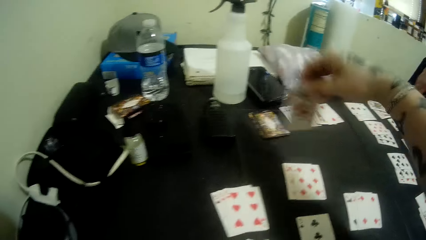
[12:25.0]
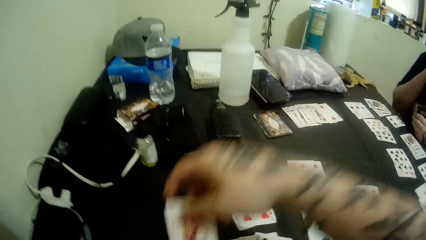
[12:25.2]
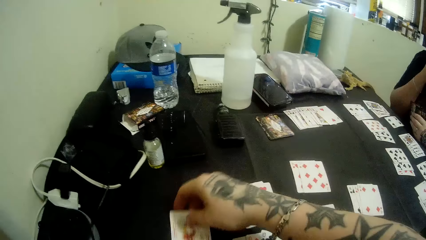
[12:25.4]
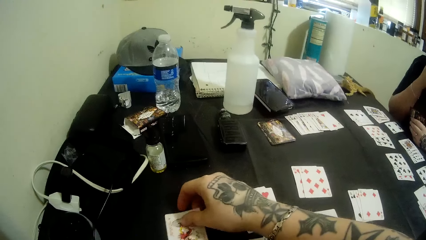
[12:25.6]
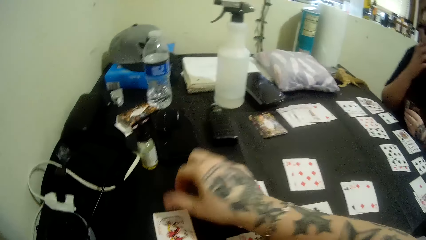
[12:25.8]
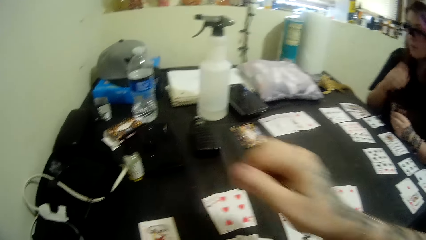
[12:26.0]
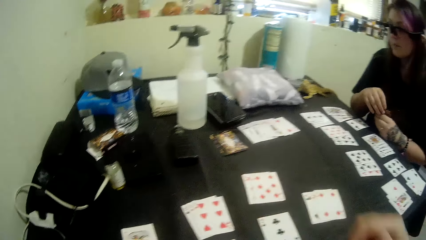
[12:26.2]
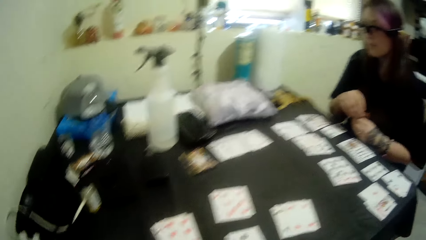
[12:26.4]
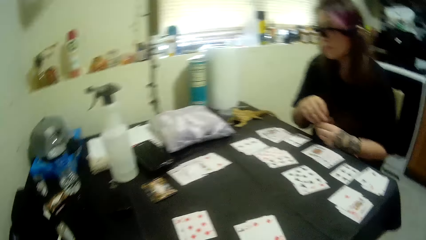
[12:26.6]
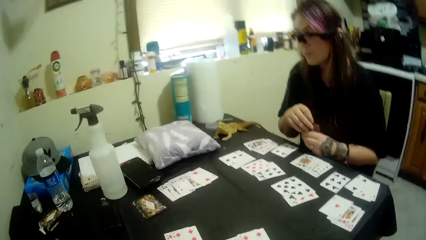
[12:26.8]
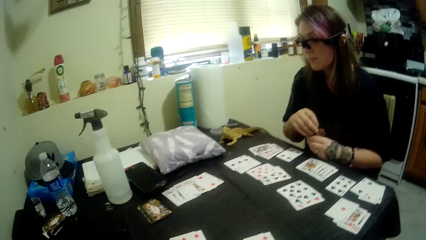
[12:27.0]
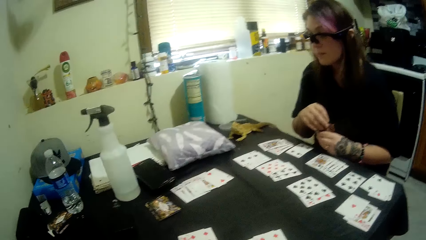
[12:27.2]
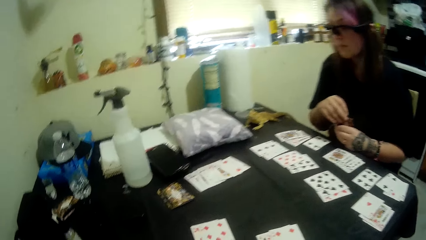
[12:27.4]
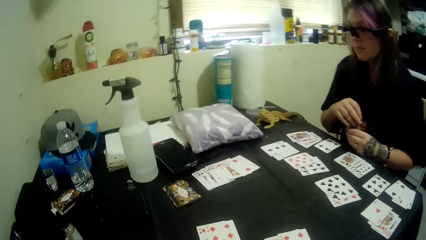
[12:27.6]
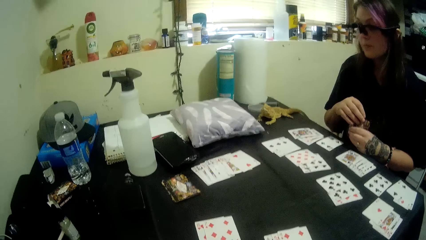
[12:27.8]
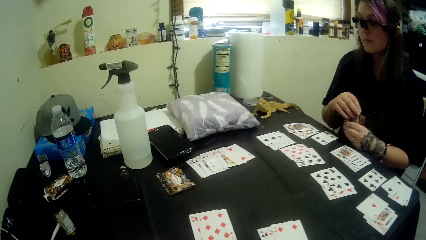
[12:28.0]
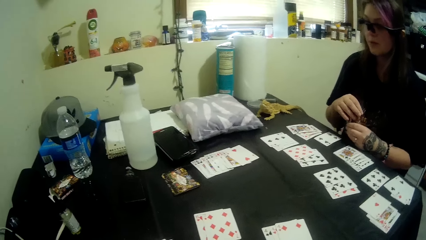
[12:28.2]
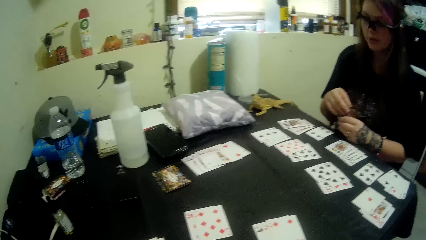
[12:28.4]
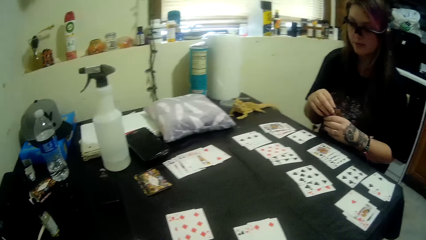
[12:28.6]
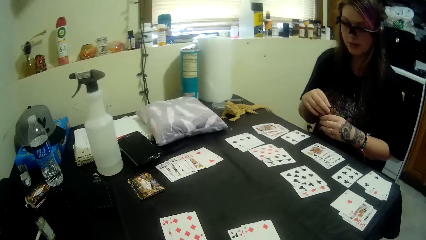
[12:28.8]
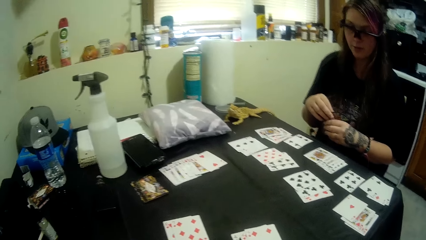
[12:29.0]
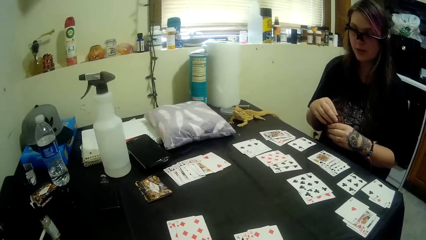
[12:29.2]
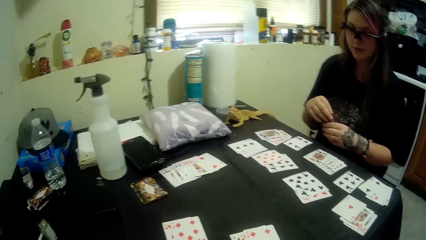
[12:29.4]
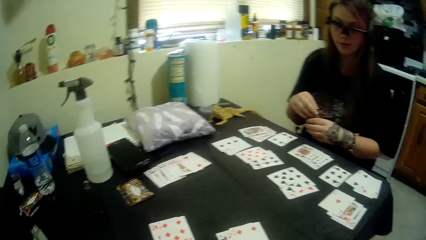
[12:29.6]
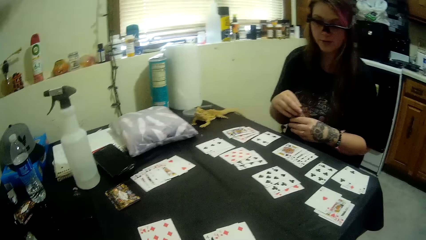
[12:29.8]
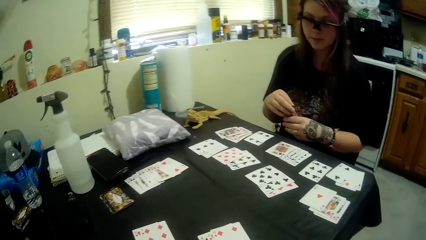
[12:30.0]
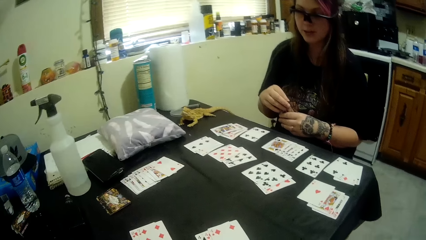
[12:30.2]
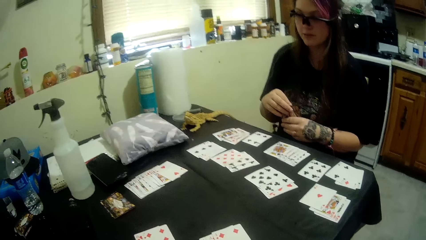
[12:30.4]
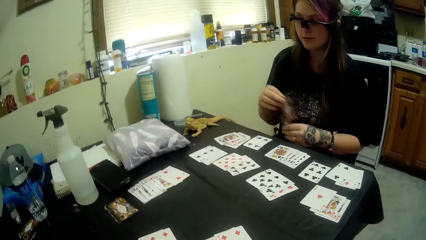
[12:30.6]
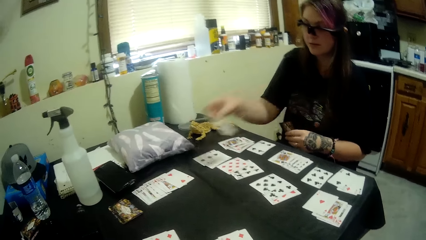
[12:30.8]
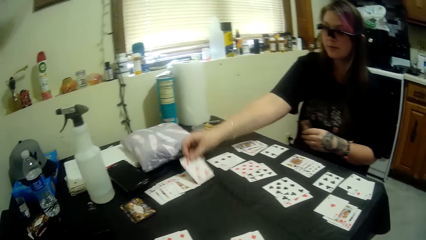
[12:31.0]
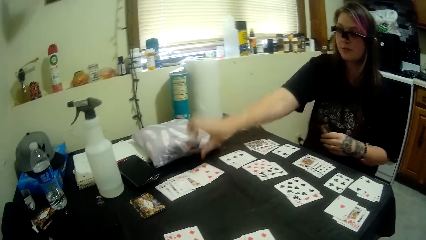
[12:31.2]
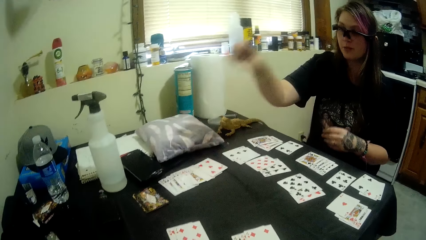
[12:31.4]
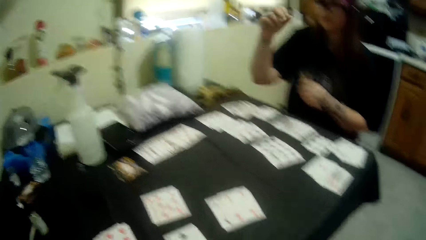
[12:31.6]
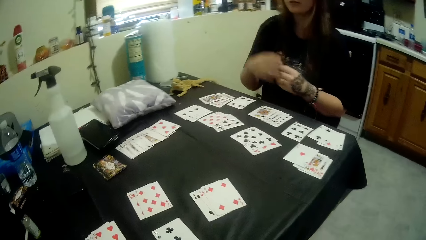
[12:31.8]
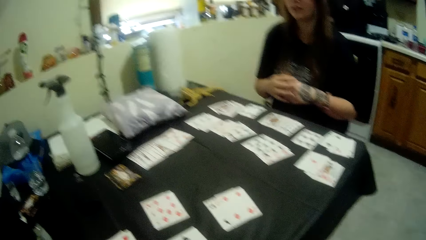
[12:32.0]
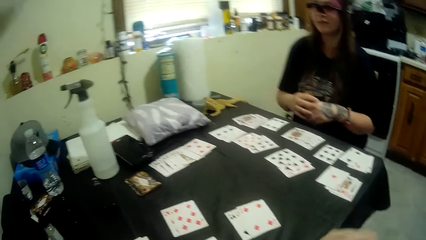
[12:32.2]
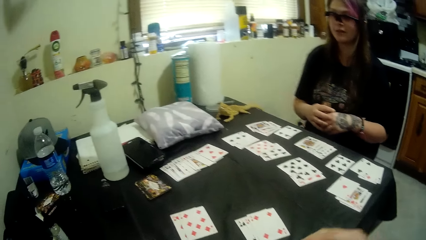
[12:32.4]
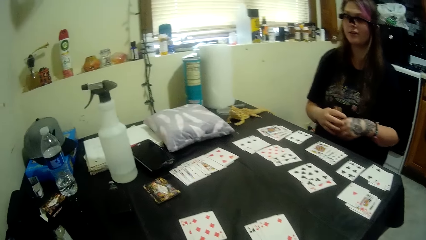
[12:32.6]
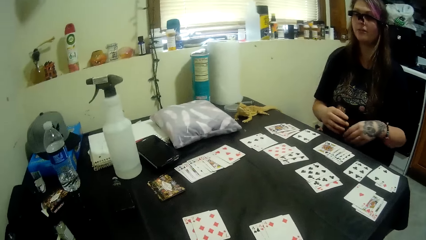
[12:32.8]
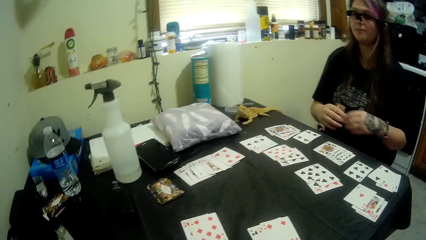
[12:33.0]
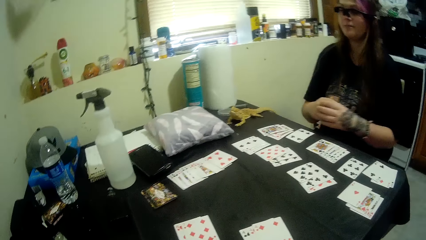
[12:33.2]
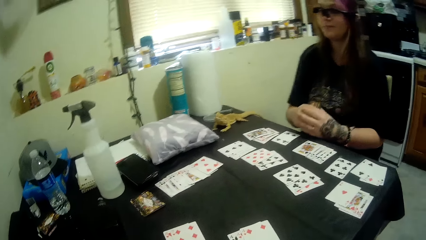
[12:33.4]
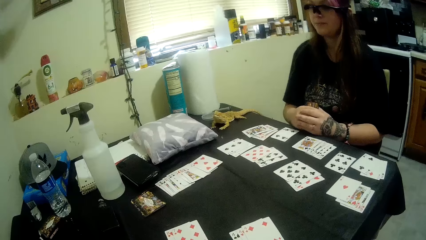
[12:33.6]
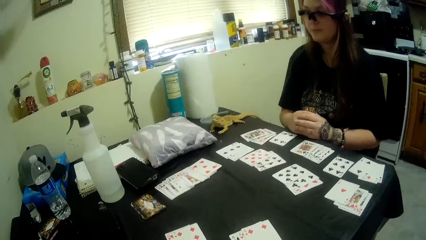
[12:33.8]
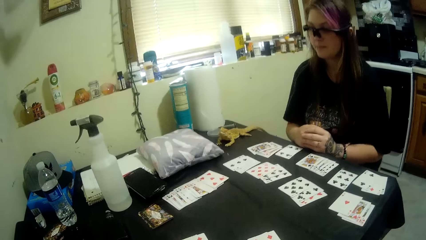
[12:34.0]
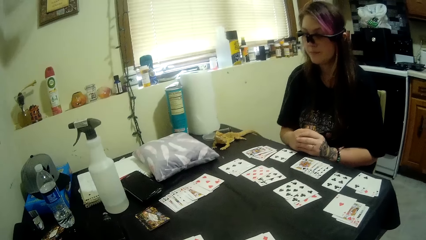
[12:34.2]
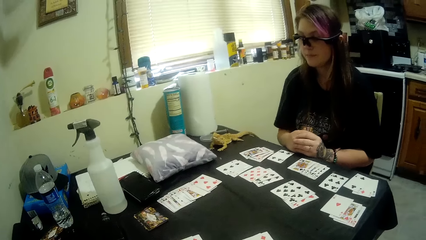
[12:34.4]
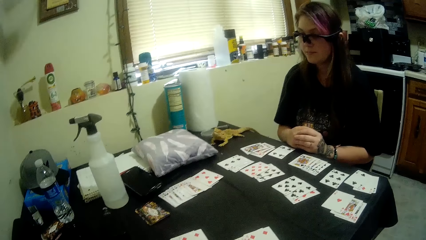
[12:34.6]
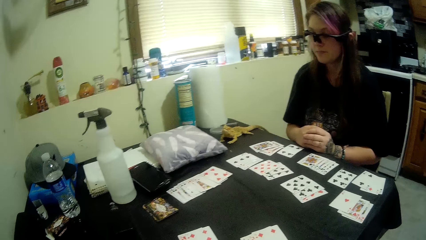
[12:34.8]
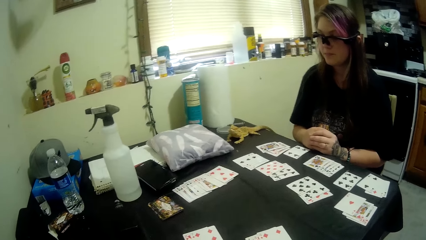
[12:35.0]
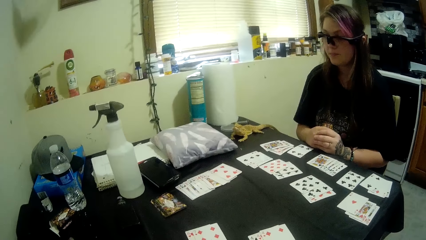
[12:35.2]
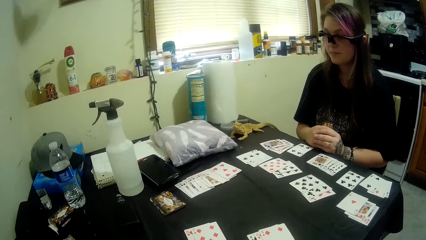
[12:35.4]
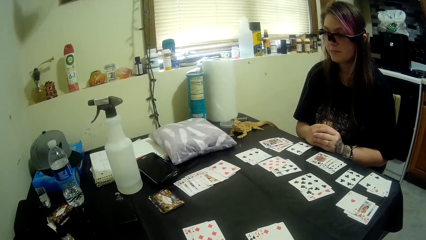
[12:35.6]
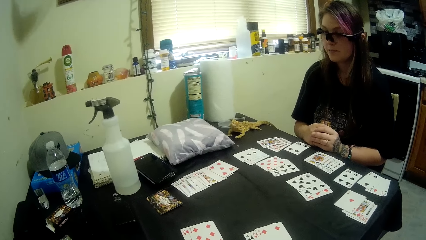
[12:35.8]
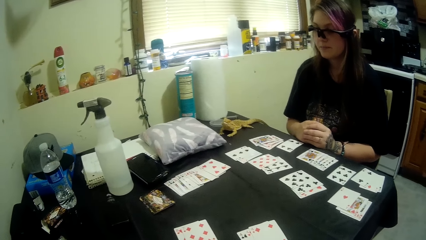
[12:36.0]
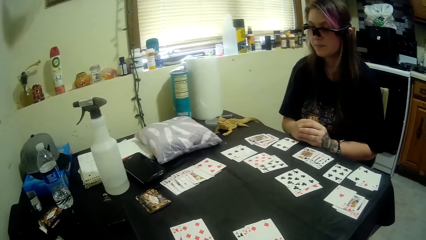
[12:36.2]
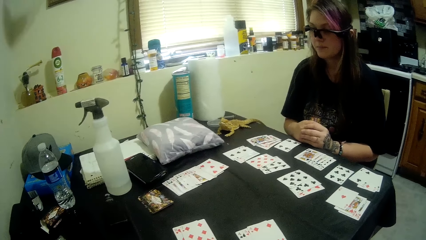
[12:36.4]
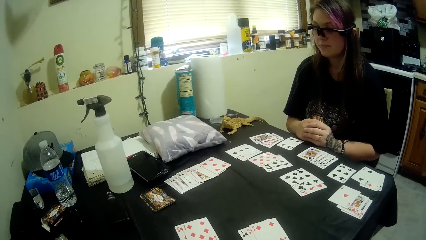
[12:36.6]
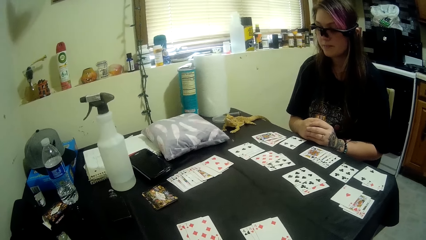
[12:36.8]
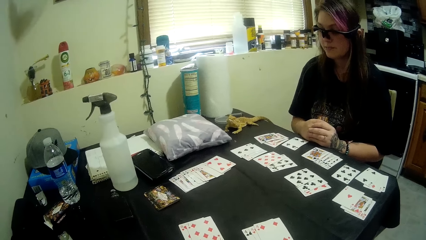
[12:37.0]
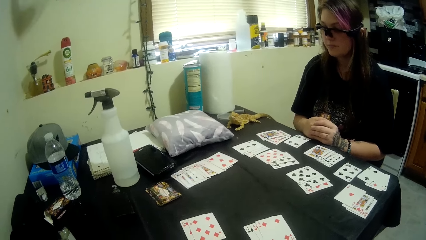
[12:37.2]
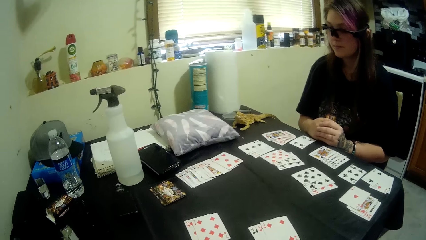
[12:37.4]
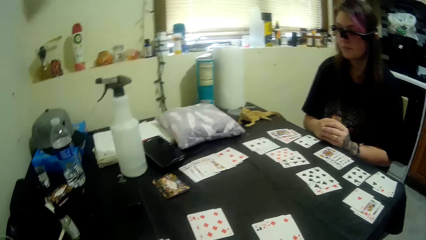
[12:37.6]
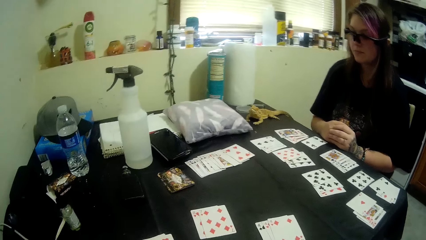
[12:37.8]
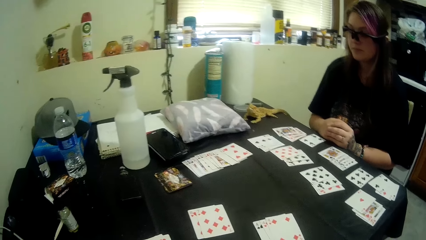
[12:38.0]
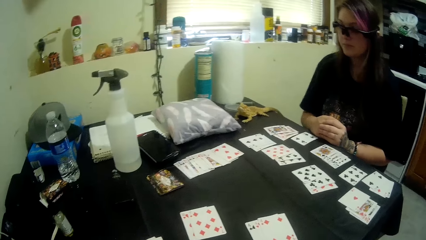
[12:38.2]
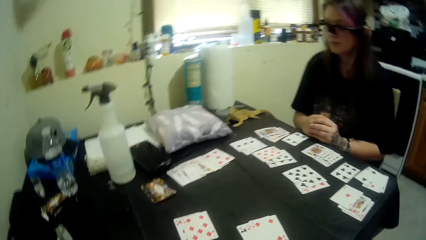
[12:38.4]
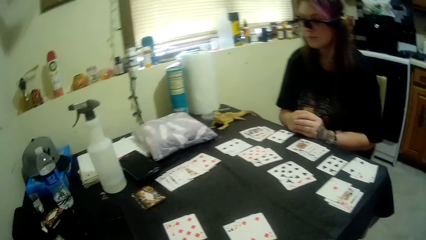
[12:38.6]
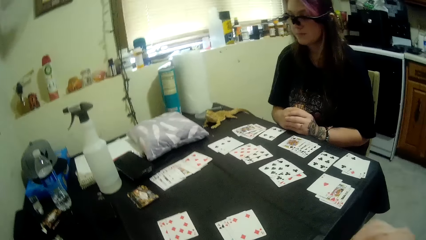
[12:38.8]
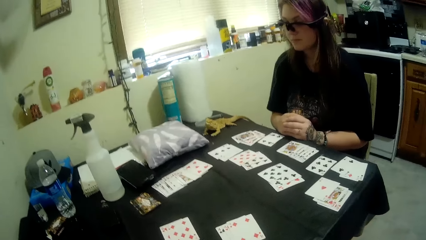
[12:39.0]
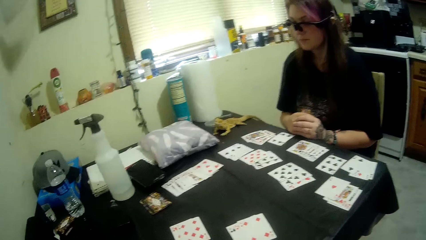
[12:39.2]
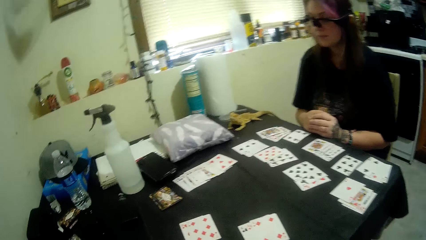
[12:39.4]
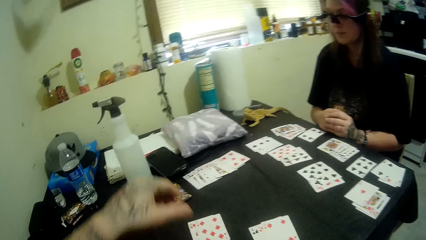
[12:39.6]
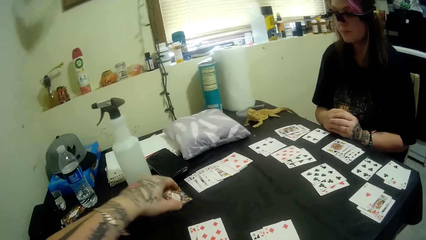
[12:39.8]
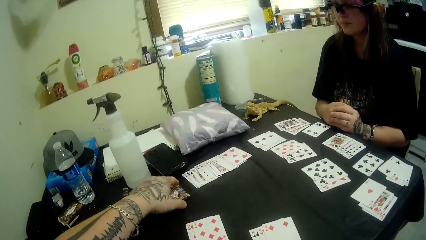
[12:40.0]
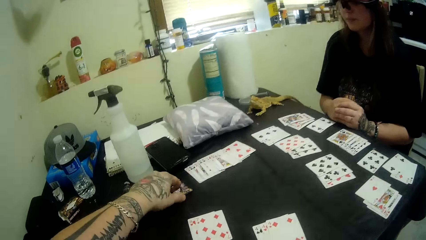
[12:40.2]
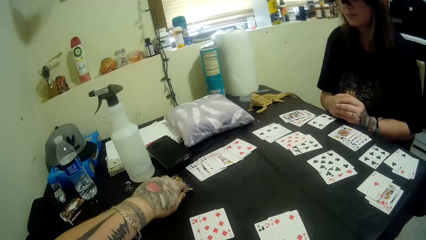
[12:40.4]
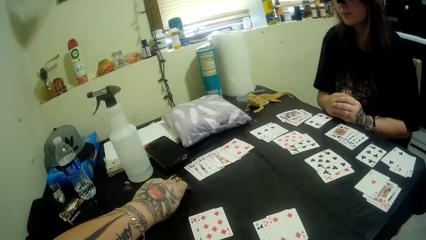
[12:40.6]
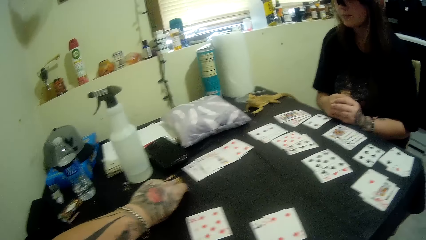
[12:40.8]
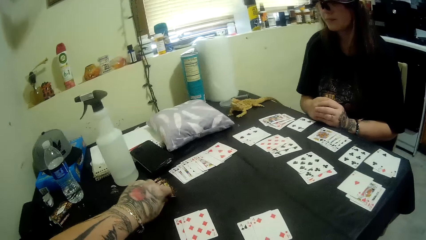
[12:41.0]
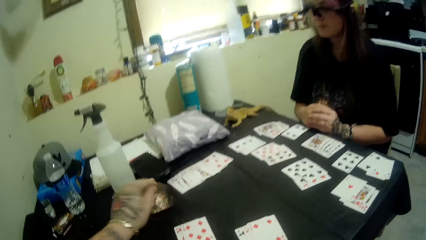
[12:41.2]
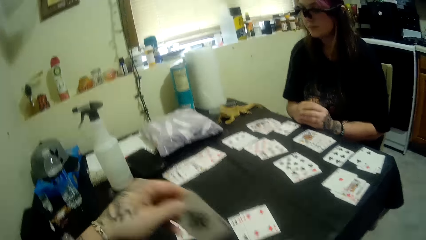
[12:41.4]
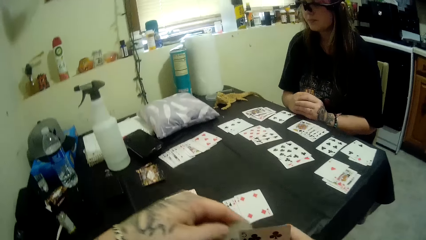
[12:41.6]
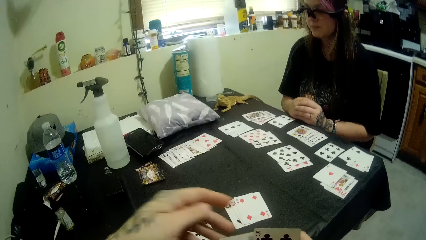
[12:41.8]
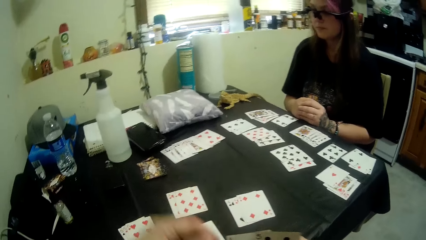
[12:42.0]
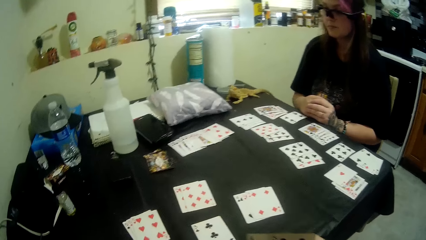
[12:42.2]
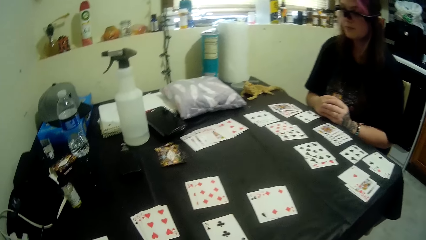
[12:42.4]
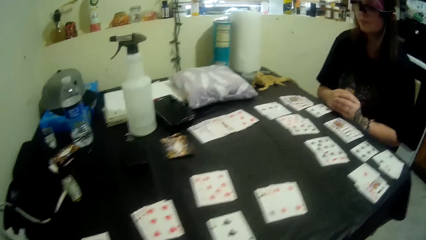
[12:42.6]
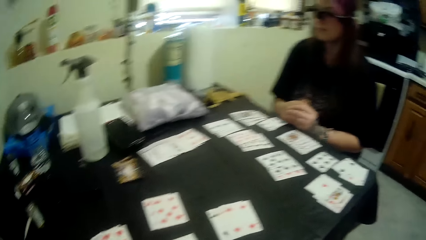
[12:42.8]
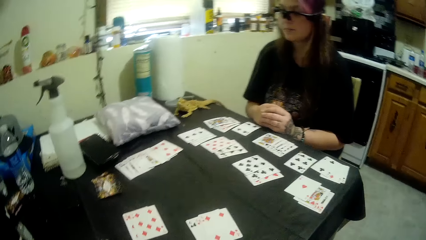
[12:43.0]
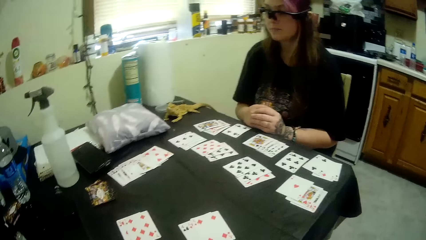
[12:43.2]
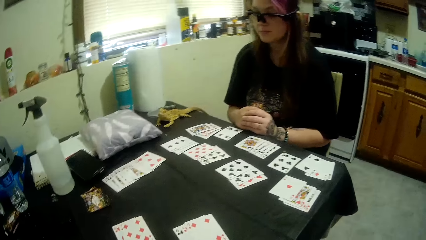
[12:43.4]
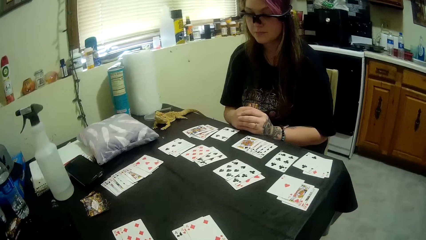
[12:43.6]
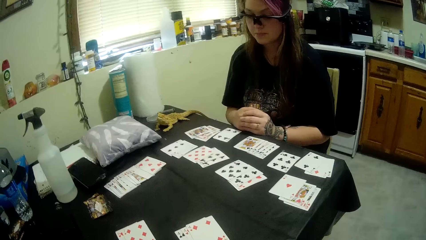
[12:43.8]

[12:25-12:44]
The camera wearer picks up a card. They arrange the playing cards from one side of the table to another side. They drop a card. A man plays a game card with the camera wearer on the table. The camera wearer takes another playing card from the table.
